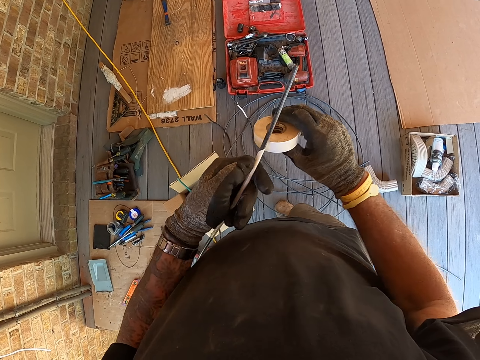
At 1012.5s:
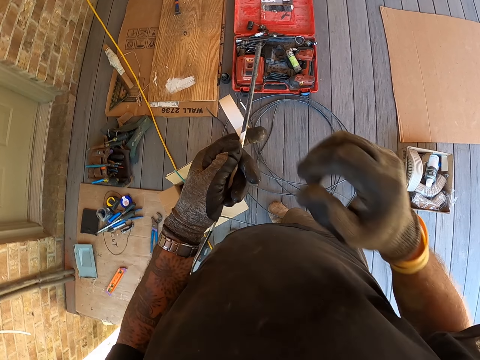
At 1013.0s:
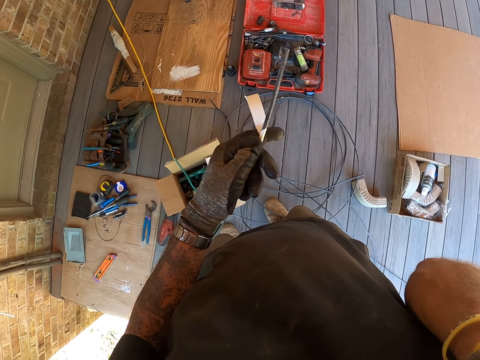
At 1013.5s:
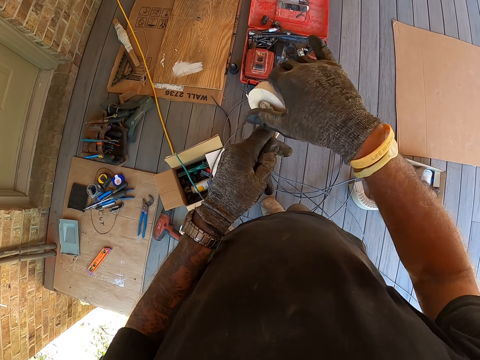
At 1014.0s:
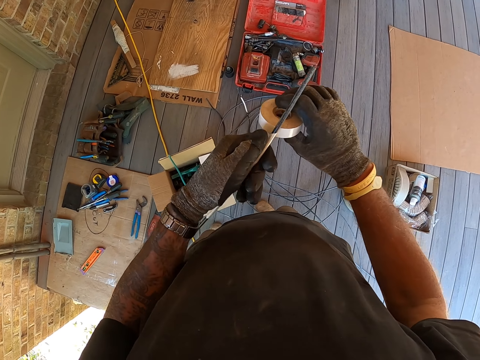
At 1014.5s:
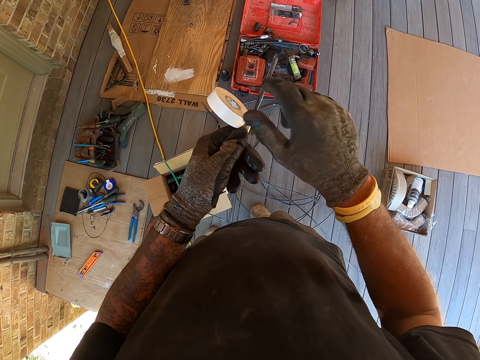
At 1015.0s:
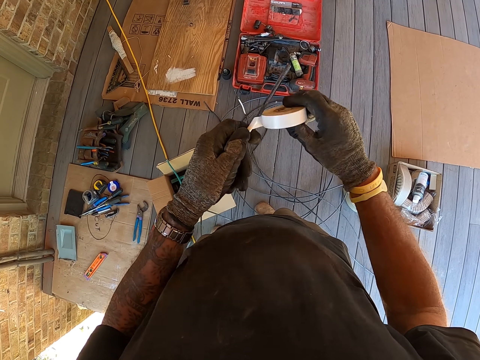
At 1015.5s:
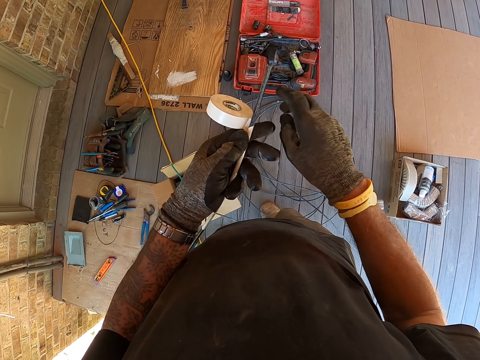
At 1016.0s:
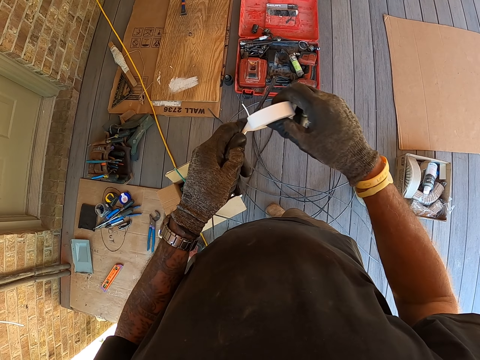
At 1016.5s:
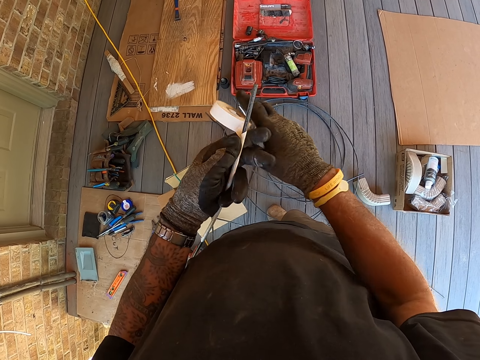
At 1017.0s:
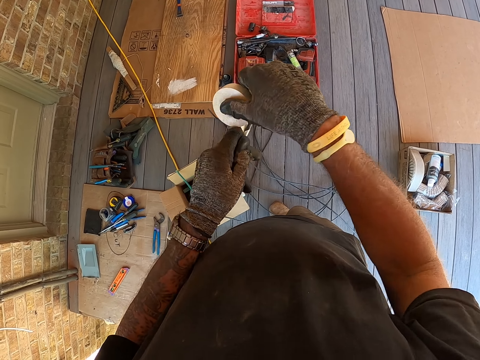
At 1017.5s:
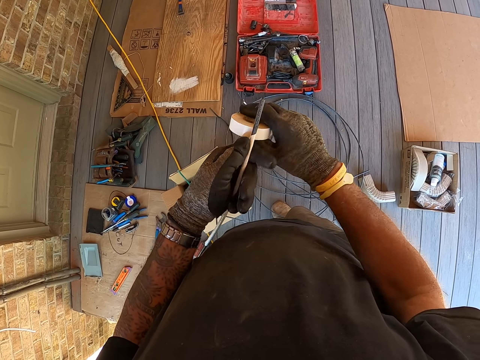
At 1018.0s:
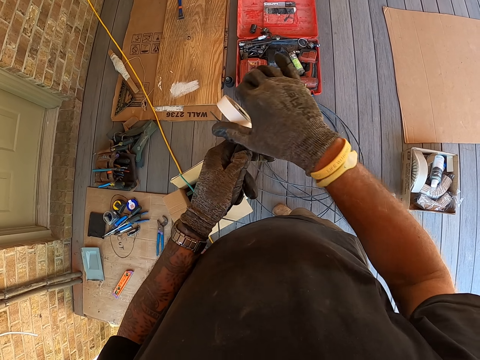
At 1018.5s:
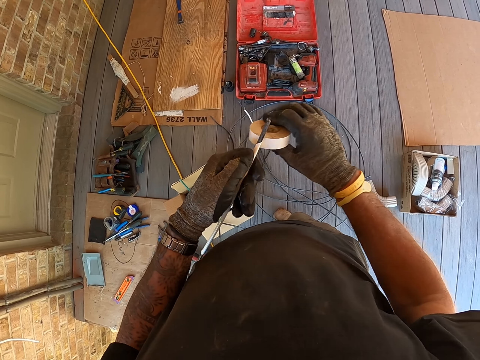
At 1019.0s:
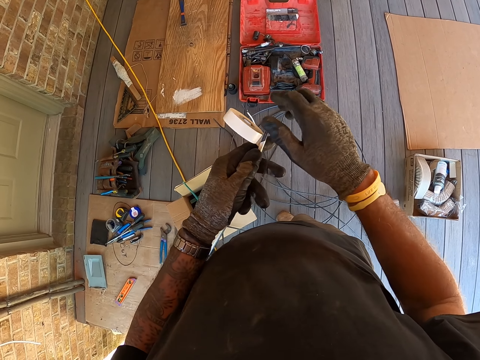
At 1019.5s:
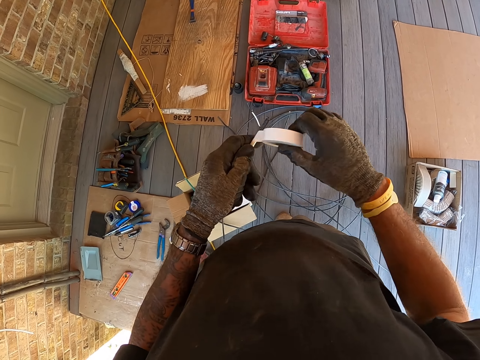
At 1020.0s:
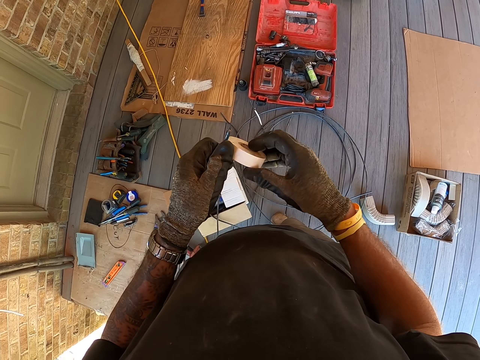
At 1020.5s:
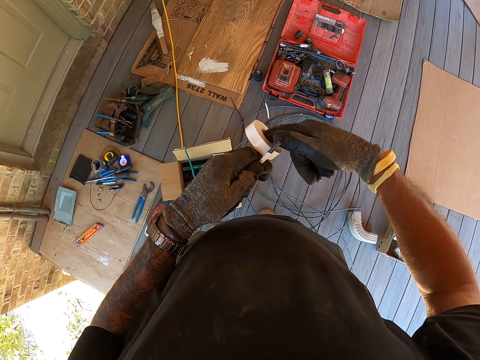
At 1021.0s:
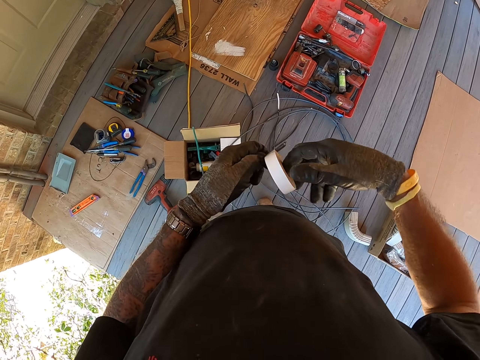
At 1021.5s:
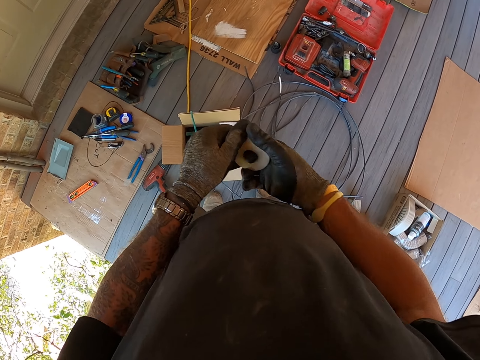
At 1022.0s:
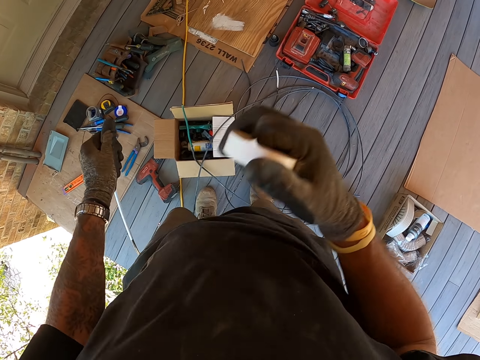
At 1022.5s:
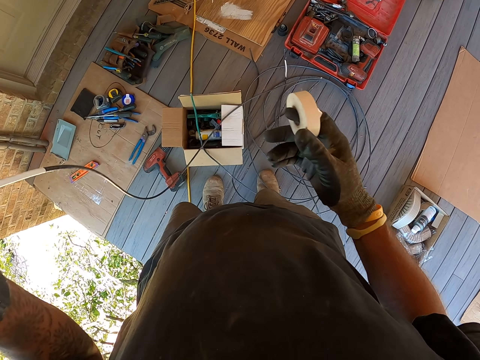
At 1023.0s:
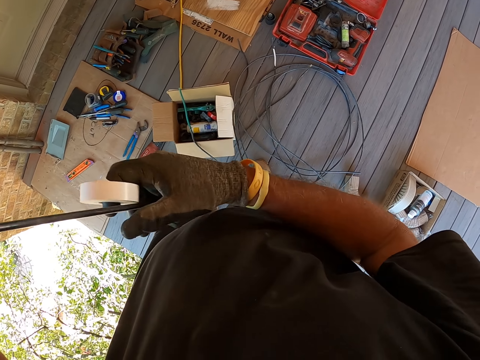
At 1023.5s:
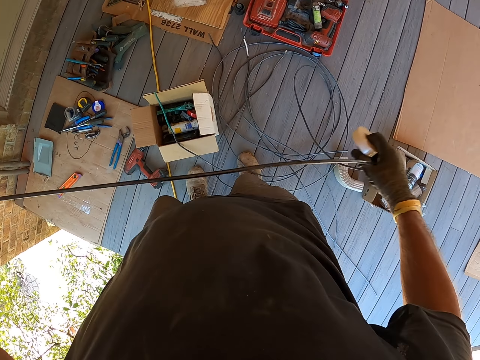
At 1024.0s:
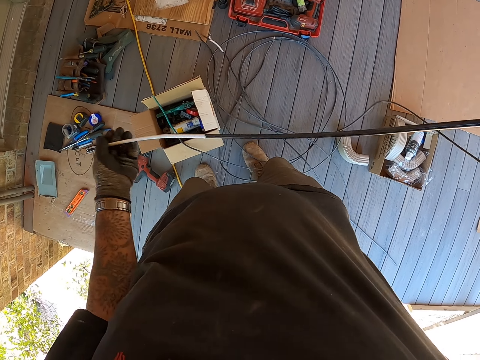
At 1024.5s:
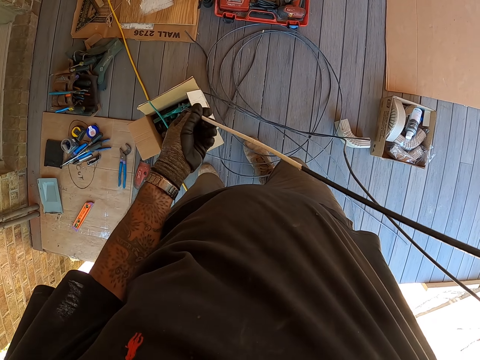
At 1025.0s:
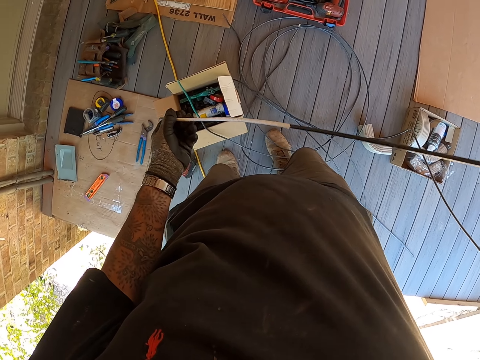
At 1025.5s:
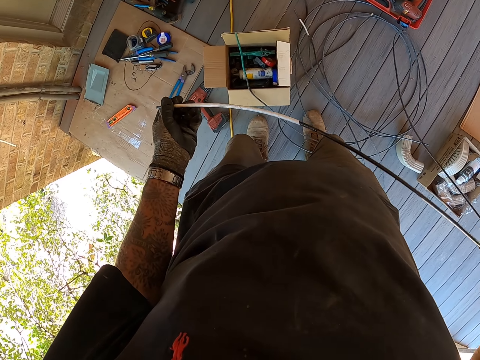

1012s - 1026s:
The camera wearer touches himself. He puts a sellotape around the wire. He cuts the seal tape from the cable. He pulls the wire.

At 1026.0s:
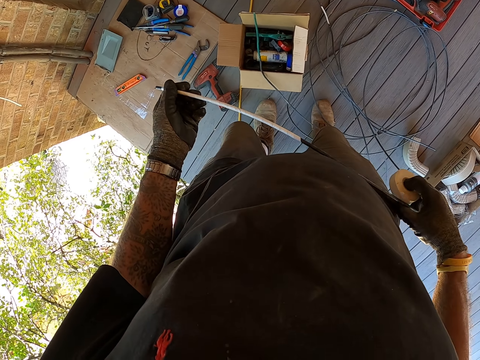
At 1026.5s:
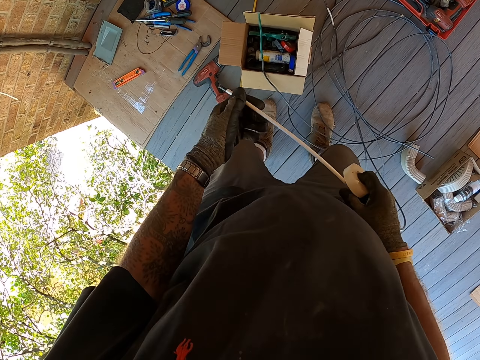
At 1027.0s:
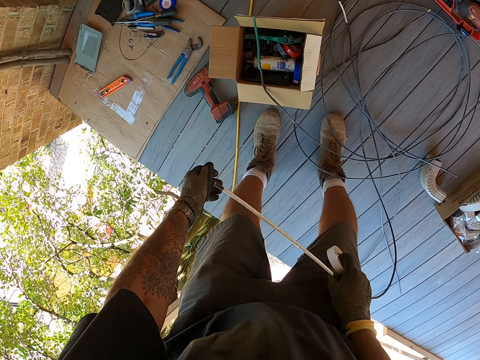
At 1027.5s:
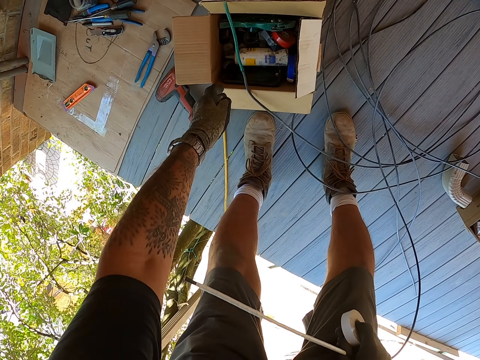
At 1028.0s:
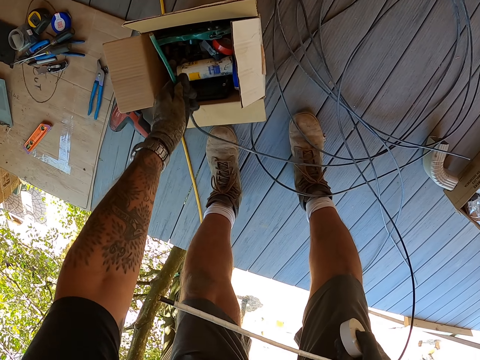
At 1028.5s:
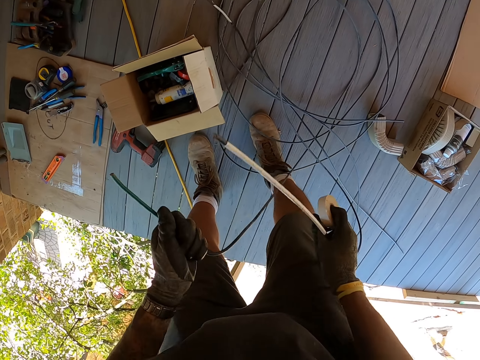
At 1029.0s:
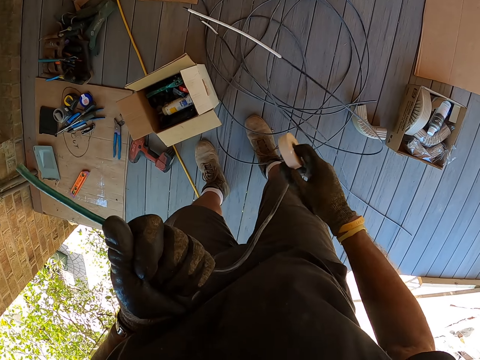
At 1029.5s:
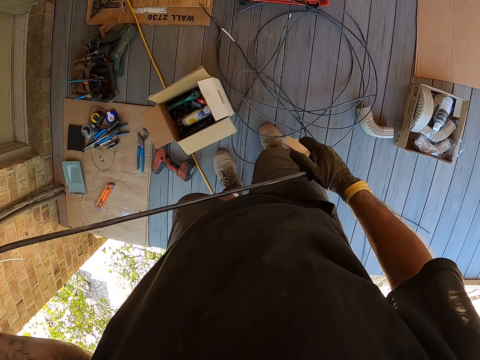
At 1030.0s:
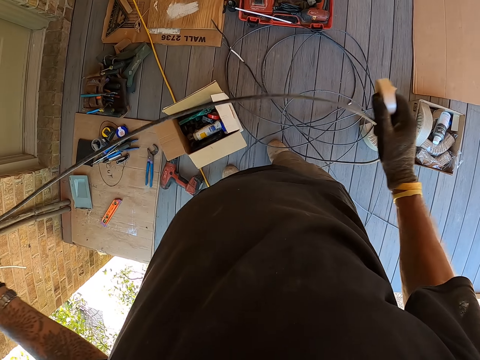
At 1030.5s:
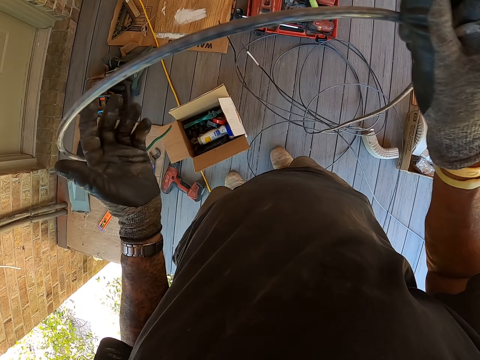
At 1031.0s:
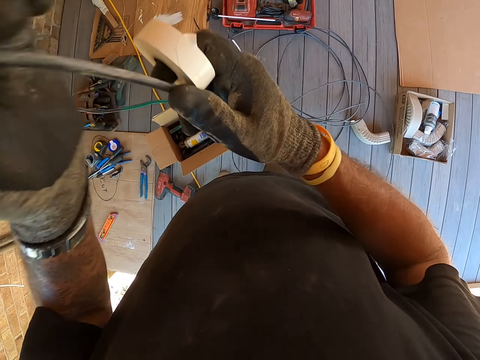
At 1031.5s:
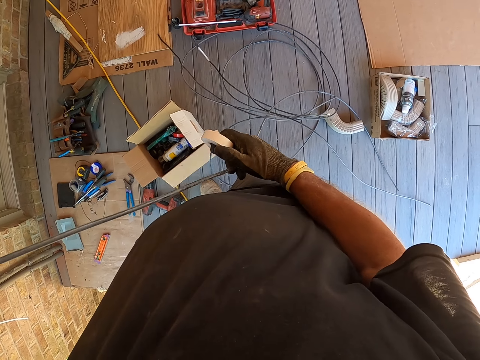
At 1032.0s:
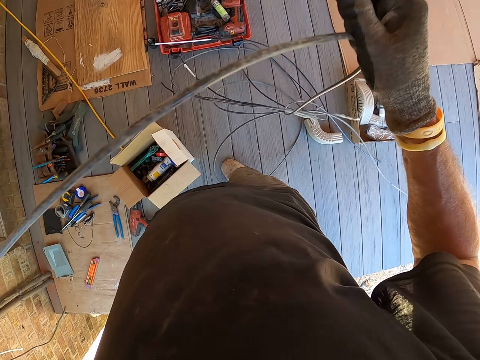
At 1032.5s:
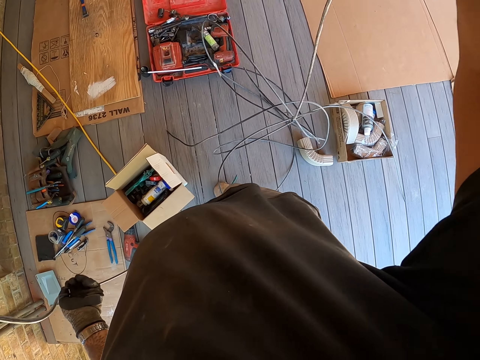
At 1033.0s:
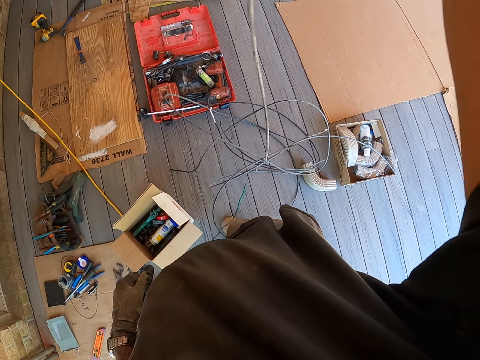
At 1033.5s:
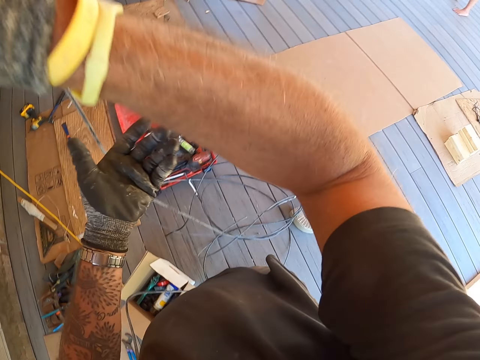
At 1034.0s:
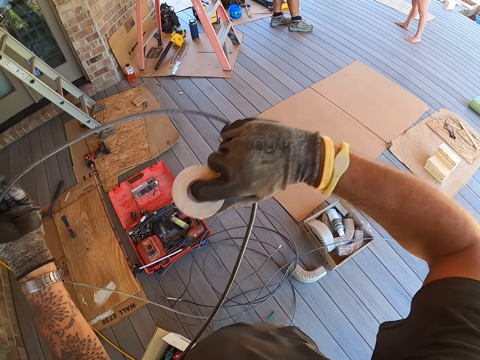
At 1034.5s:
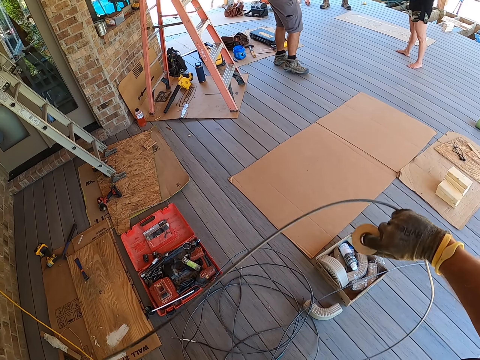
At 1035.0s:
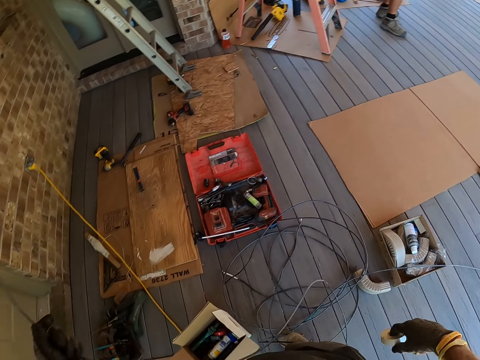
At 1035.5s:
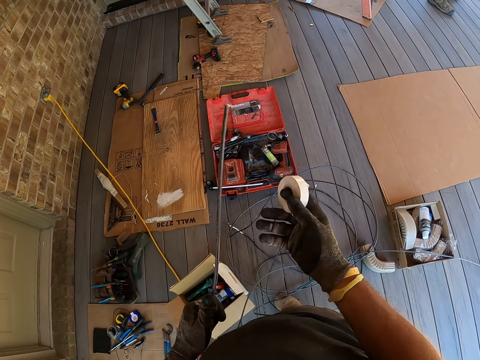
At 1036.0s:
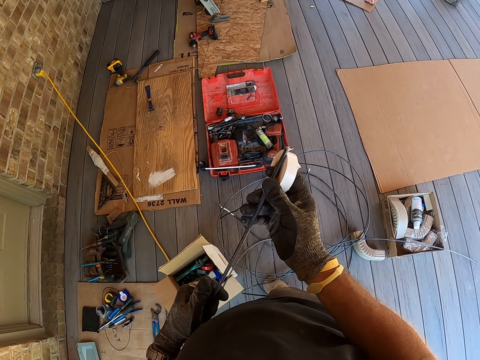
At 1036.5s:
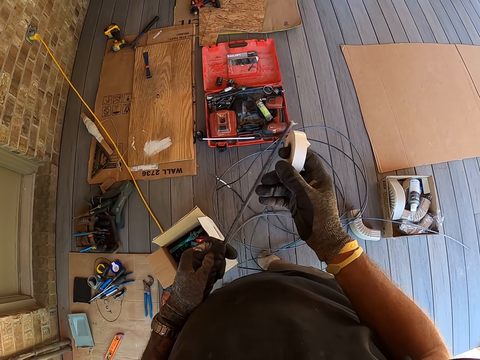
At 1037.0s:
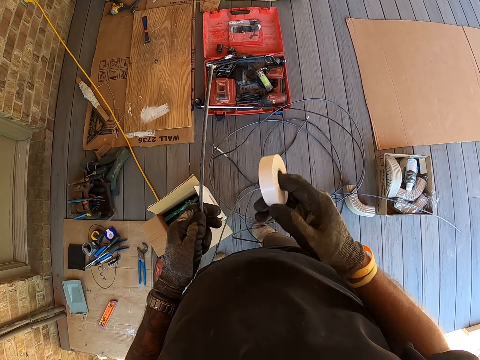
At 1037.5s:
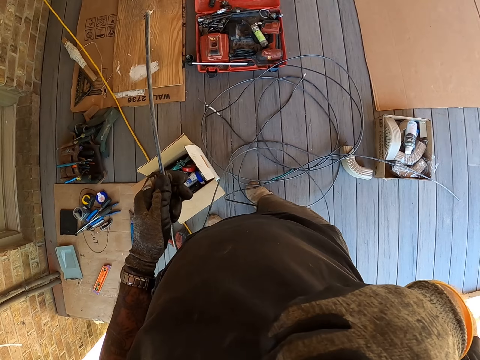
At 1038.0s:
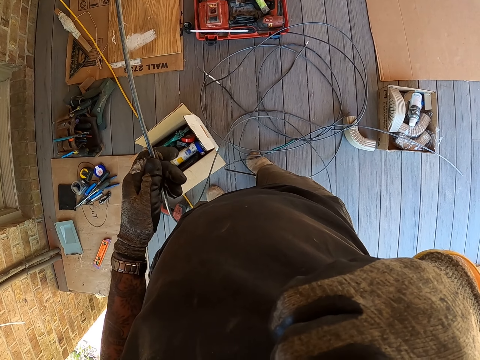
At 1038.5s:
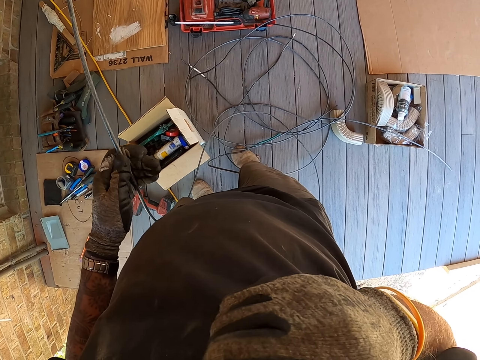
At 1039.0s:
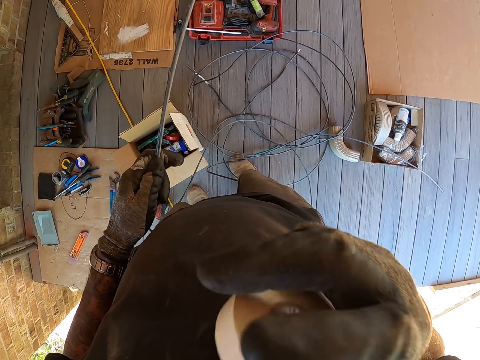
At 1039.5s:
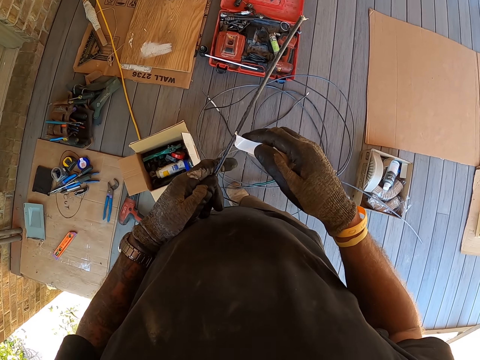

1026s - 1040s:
The camera wearer looks around. They bend downwards. They pick up another cable or wire on the floor. They drop the wire on the ground. They pull the wire. They drop the wire on the ground. They look at the wire. They pull a sellotape with teeth.
